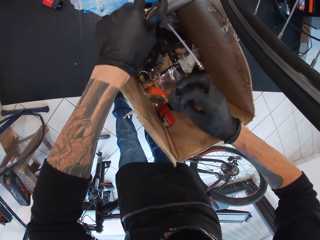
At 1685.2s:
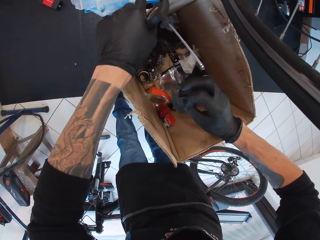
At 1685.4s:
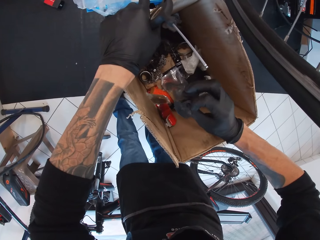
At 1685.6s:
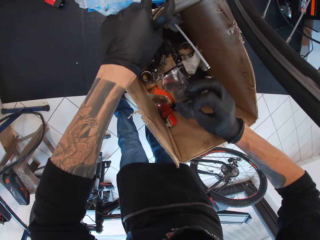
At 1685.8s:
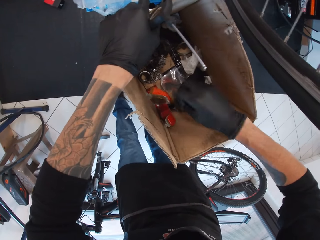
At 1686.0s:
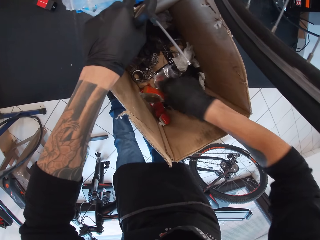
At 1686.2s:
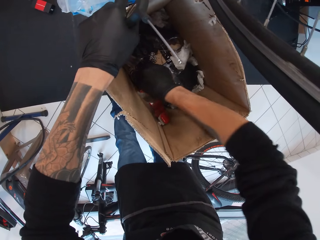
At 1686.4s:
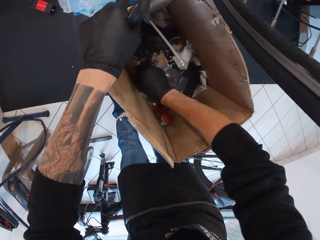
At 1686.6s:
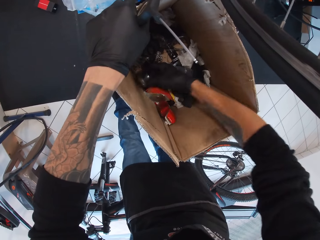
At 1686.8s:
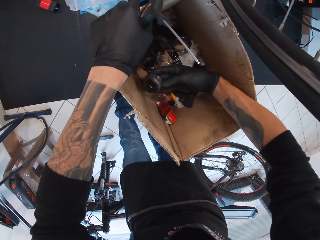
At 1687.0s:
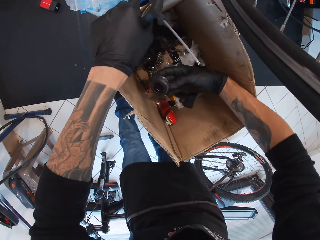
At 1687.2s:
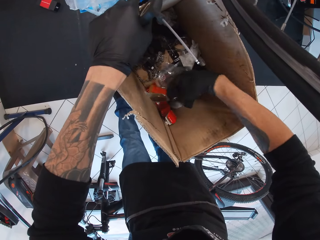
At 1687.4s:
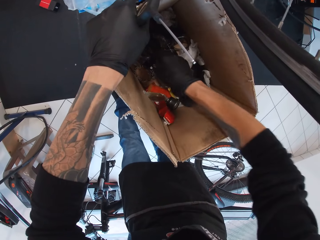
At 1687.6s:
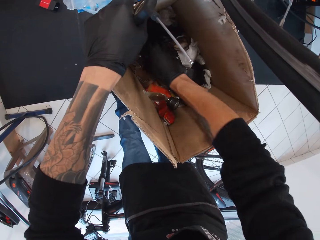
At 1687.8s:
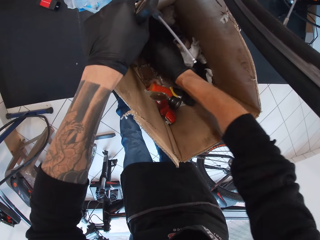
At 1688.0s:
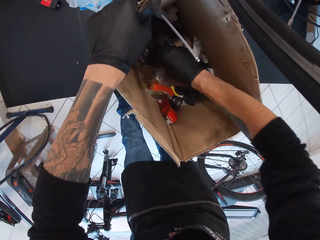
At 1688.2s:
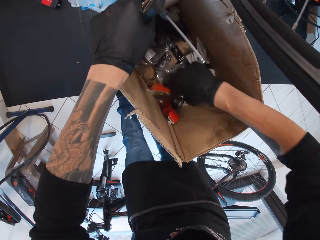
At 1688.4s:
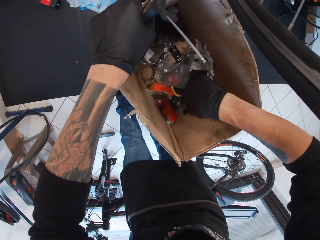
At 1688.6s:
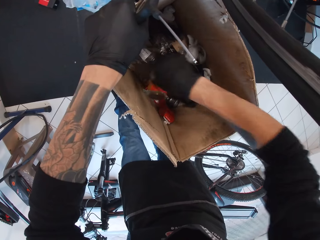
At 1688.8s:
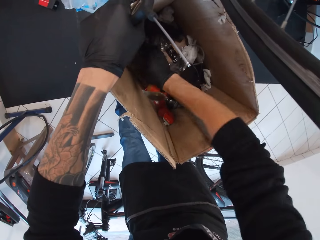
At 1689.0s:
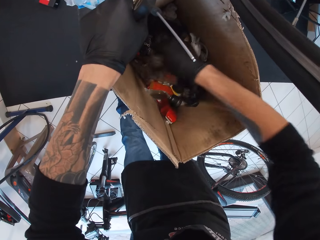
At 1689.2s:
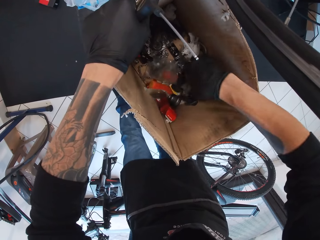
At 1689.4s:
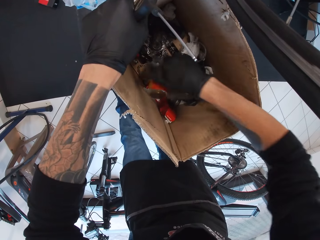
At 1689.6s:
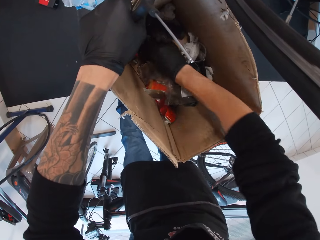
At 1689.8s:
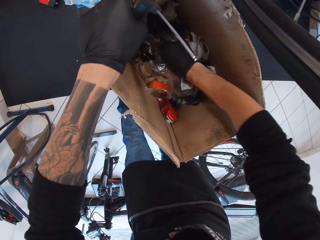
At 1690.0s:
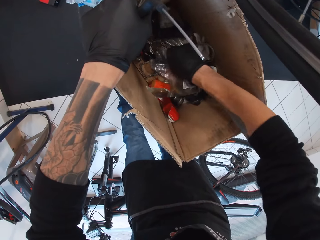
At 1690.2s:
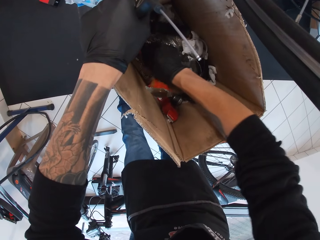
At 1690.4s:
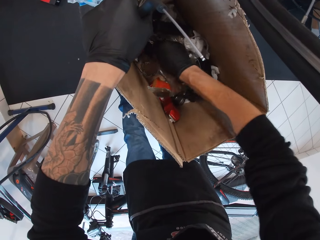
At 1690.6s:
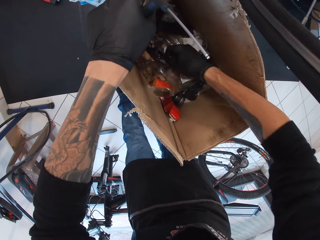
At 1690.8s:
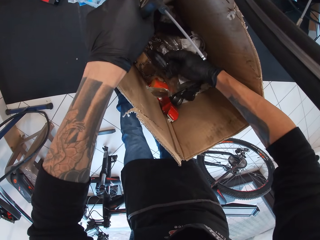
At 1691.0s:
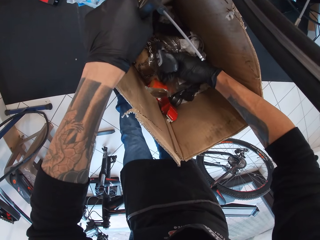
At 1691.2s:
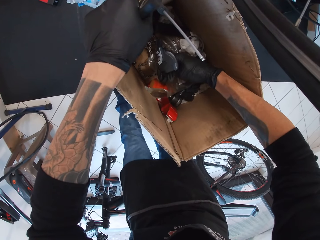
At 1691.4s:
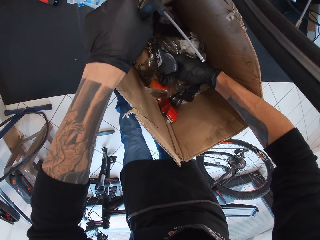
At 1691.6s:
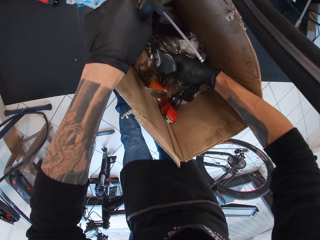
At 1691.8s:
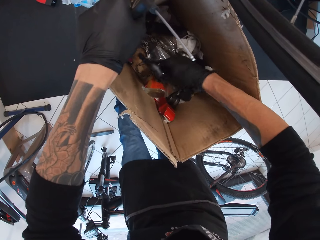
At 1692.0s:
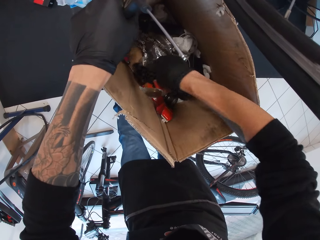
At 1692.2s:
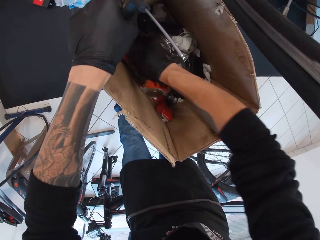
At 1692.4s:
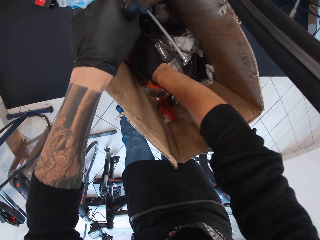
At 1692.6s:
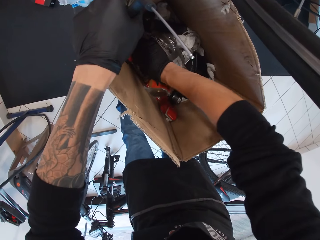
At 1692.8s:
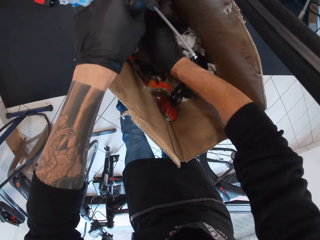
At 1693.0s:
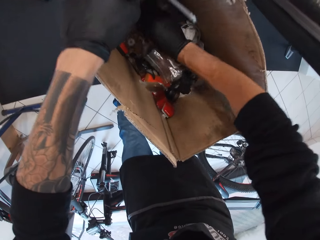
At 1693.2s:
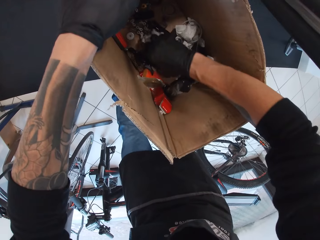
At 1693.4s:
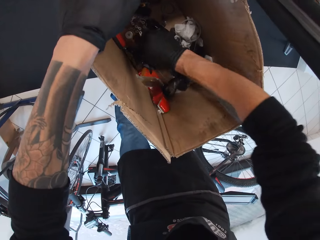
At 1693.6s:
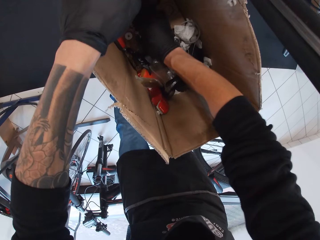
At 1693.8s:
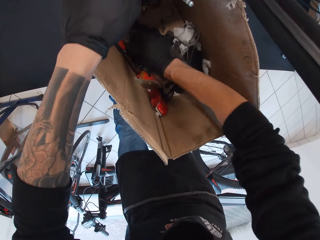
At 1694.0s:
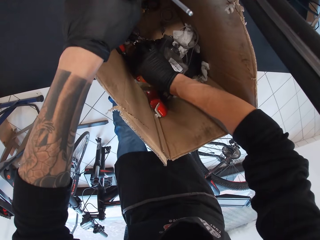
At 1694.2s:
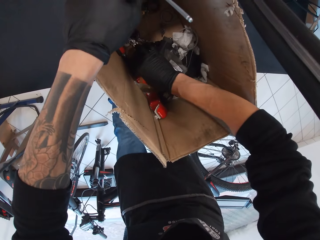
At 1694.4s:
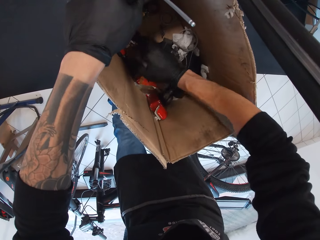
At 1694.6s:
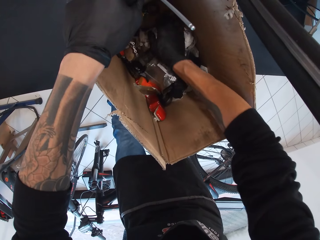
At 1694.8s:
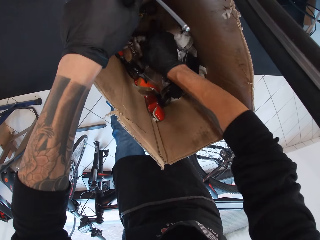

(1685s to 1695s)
The camera wearer searches for something in a box.

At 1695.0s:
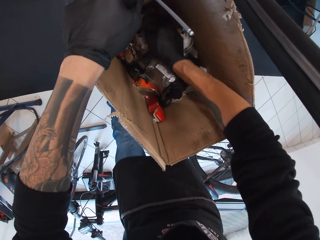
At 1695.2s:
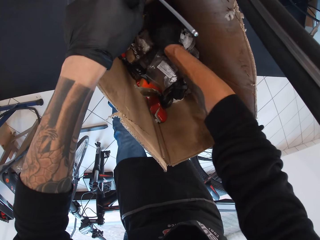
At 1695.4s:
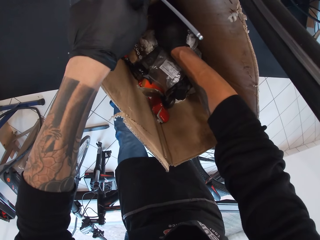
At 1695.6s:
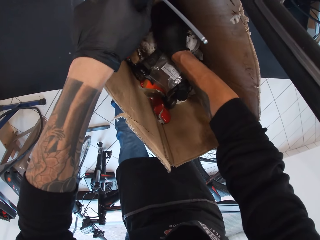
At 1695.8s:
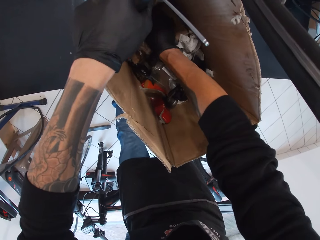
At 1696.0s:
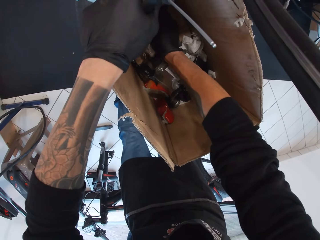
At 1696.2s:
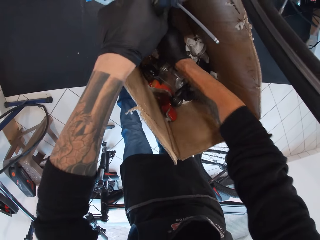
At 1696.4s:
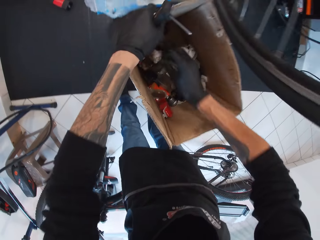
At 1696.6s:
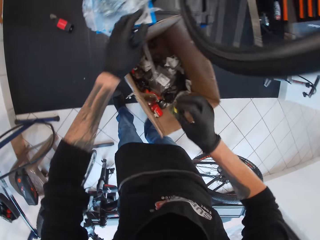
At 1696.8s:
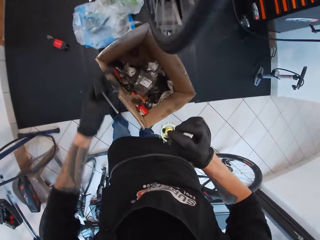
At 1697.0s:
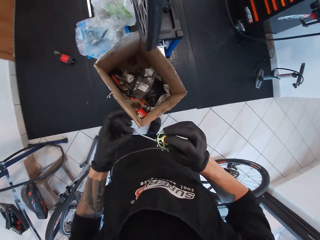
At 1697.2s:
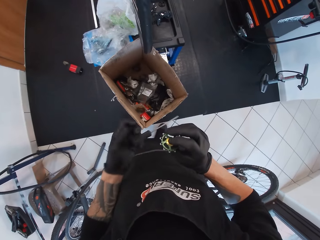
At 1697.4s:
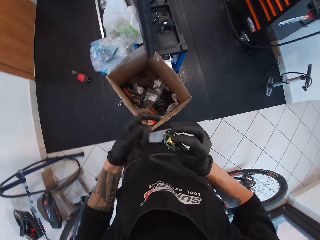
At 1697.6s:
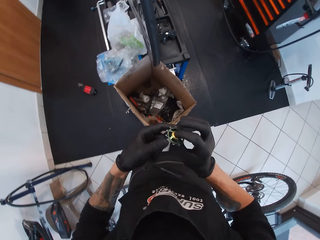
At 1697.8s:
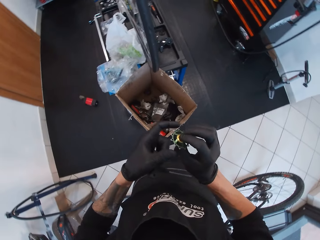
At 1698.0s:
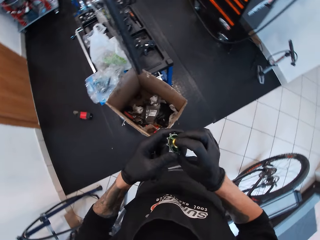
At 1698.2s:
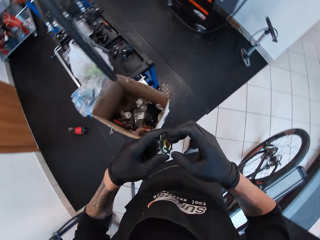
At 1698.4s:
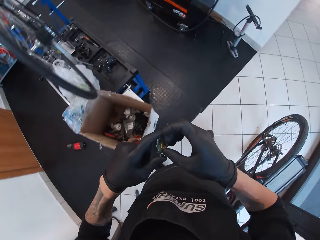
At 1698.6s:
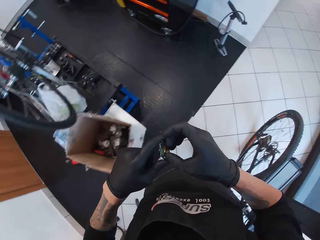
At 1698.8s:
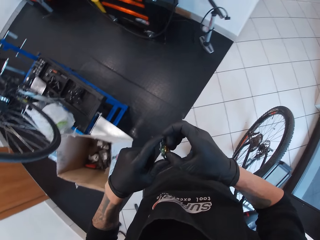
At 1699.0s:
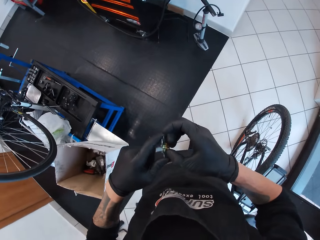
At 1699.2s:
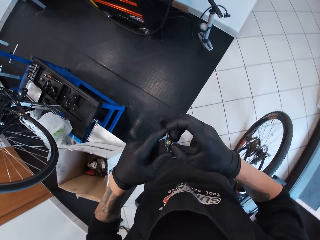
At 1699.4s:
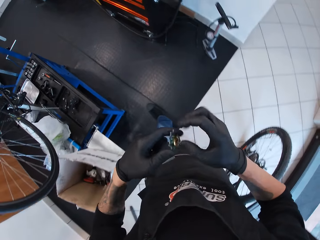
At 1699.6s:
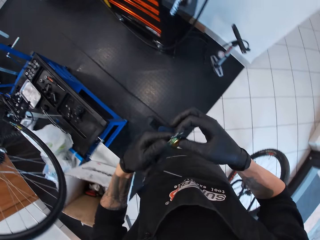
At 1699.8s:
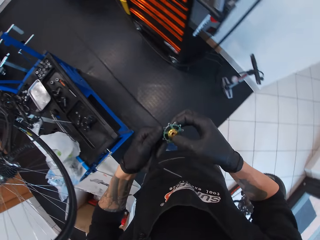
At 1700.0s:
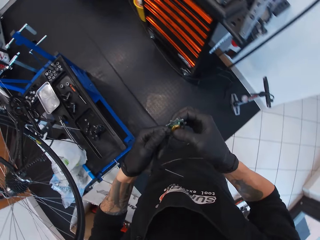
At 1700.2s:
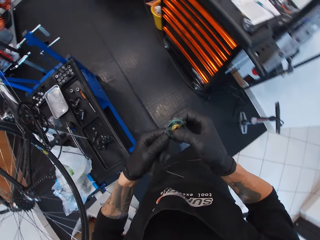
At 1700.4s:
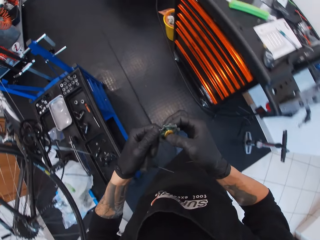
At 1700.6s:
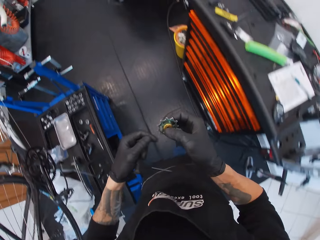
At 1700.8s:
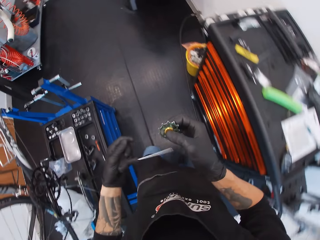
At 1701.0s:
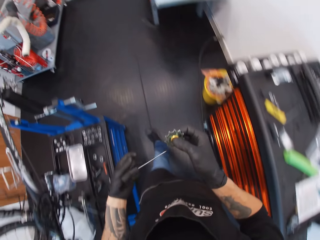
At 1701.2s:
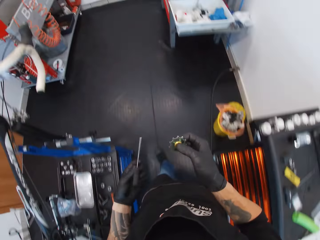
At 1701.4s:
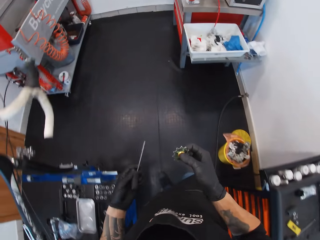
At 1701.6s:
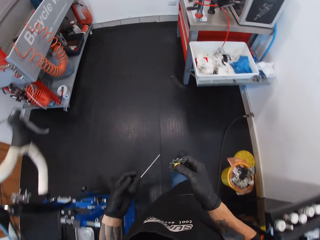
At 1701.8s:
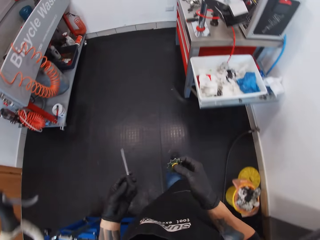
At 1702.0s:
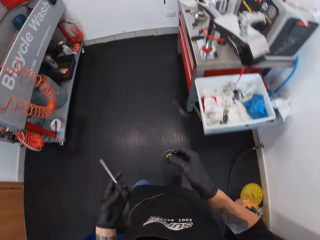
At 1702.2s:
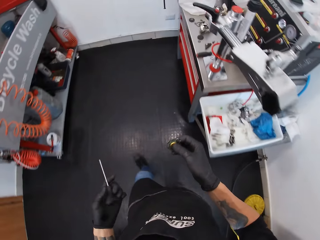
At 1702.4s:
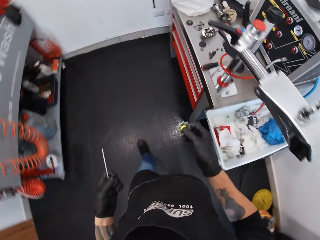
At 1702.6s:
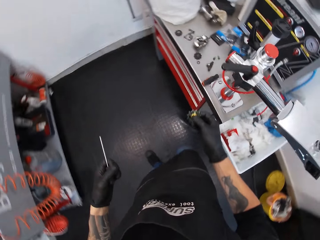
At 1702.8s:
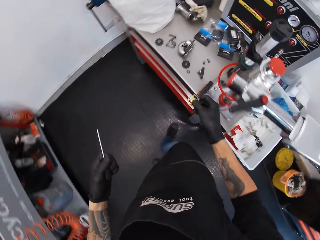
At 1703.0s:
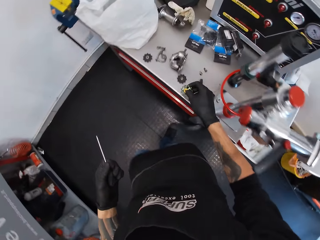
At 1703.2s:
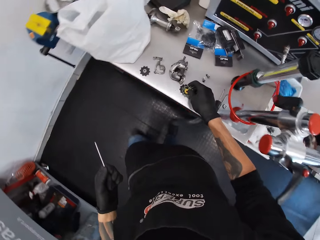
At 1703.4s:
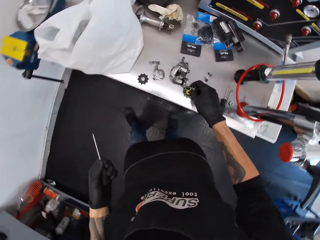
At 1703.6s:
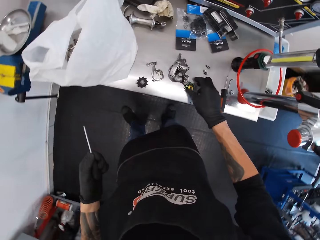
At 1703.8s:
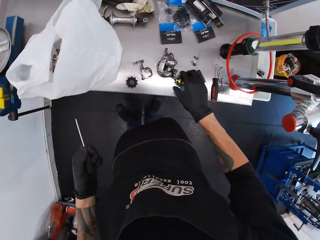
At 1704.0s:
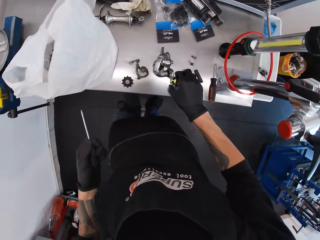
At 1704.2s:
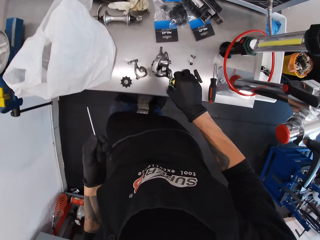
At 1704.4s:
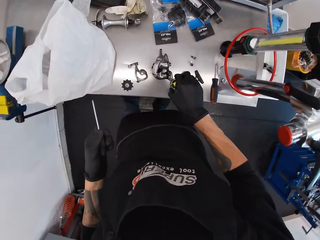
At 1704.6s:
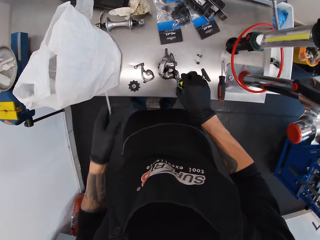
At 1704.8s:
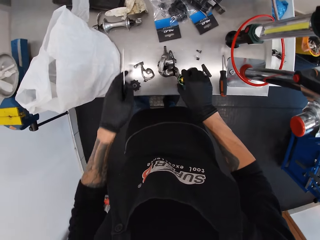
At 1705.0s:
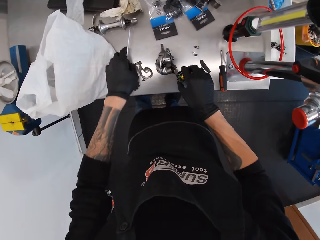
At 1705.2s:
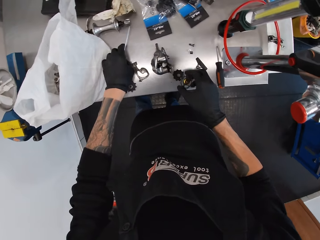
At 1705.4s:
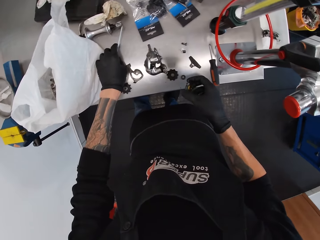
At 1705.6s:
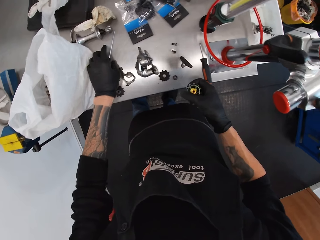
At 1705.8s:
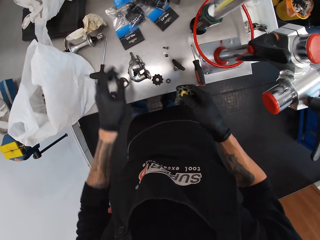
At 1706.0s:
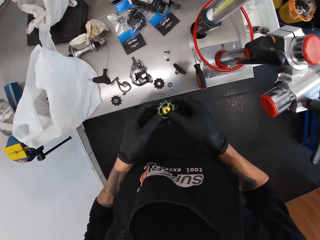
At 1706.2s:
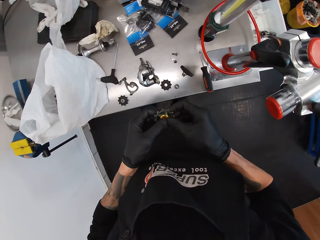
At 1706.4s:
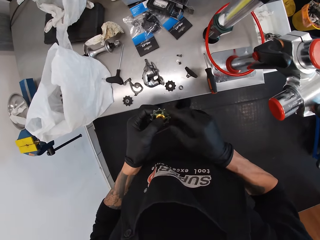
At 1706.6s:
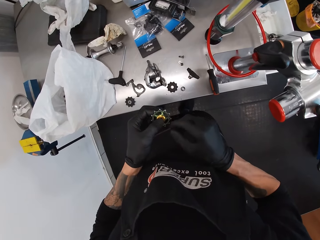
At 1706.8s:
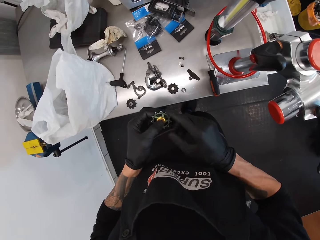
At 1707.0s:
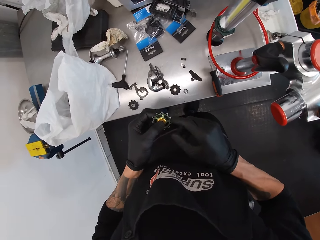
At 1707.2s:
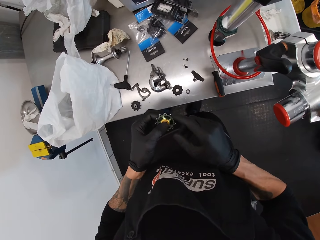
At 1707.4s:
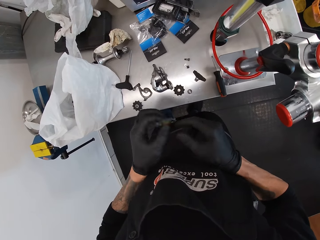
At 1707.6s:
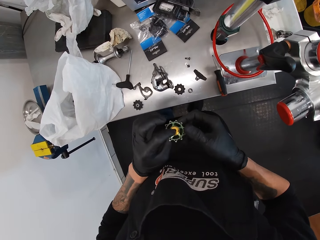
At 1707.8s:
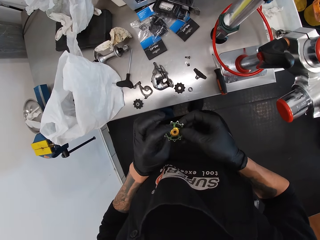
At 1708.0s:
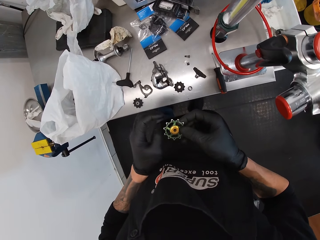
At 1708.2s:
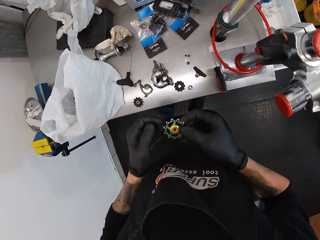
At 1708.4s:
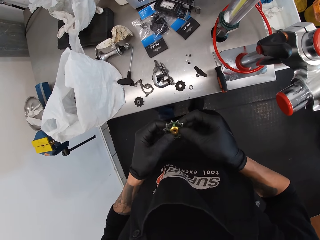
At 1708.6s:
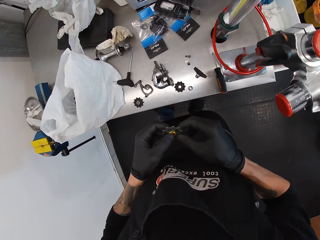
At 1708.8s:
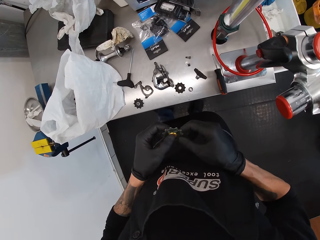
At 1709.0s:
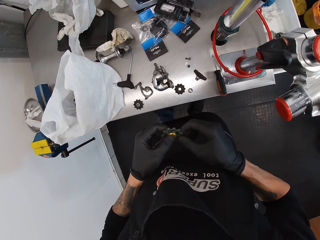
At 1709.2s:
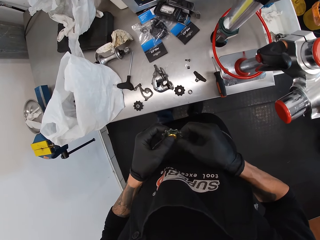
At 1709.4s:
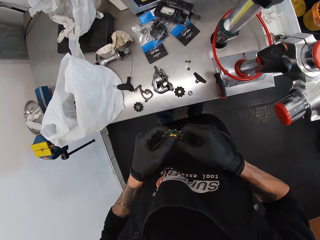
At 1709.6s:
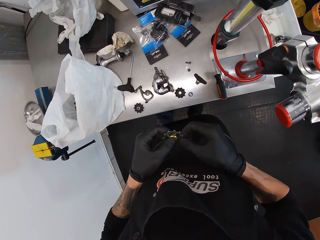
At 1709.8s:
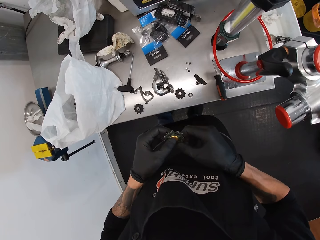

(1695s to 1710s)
The camera wearer holds a holder. They take something. They adjust a chain wheel and walk around. They hold a P-handle hex wrench and walk around. They put the chain wheel on a counter. They put the P-handle hex wrench on the counter. They adjust the chain wheel. They take something.
